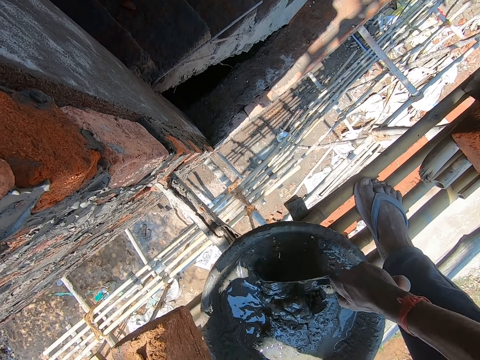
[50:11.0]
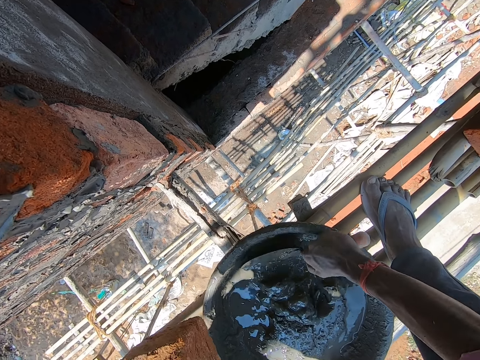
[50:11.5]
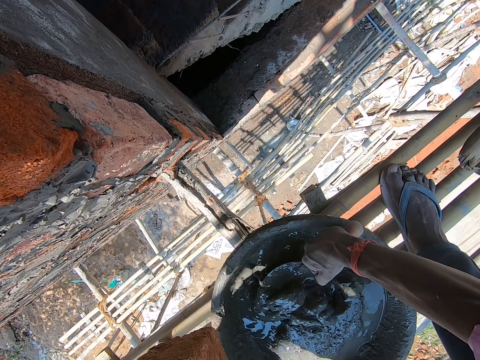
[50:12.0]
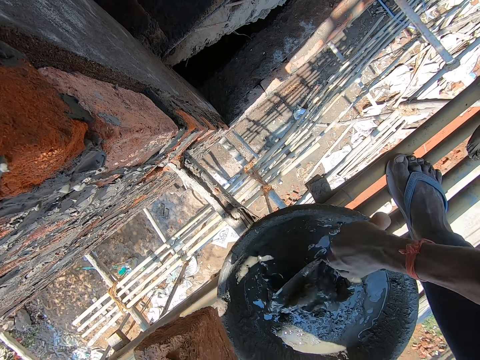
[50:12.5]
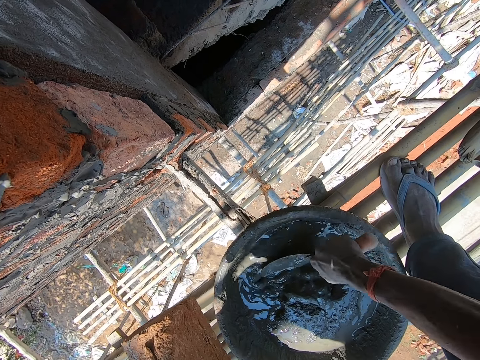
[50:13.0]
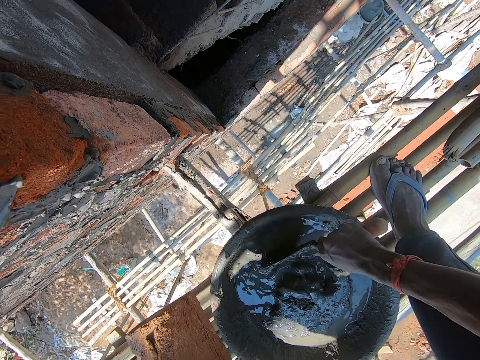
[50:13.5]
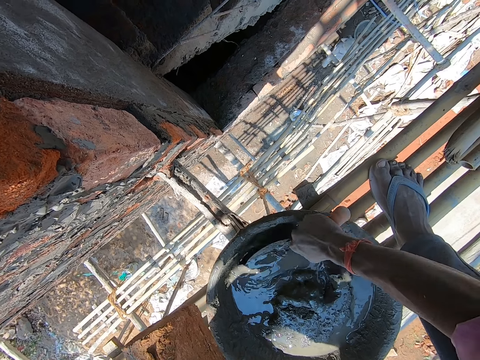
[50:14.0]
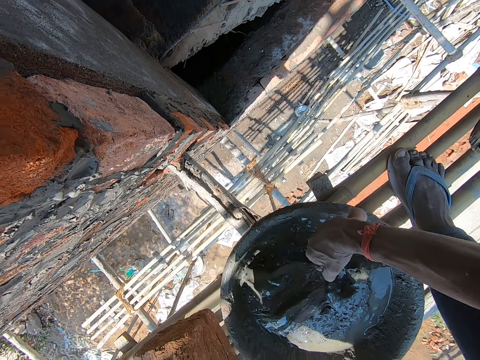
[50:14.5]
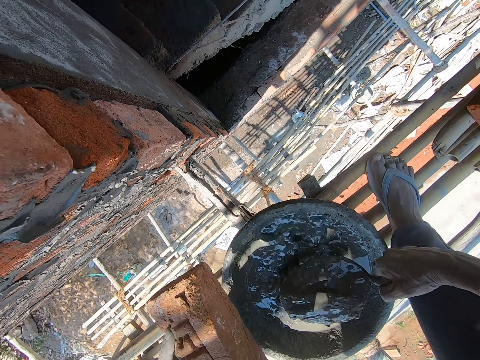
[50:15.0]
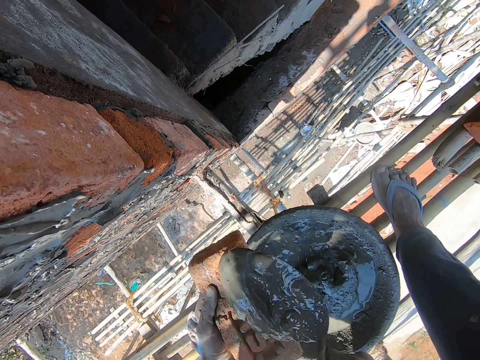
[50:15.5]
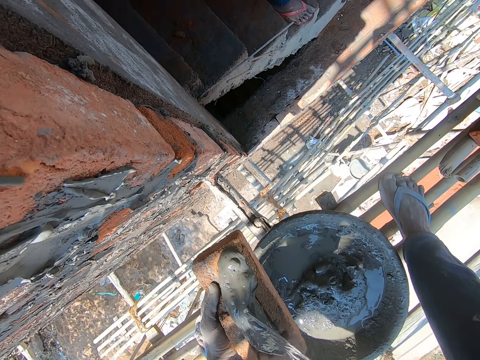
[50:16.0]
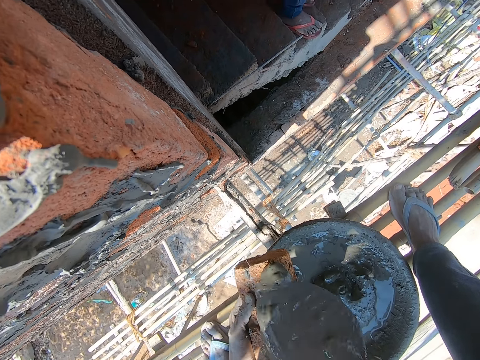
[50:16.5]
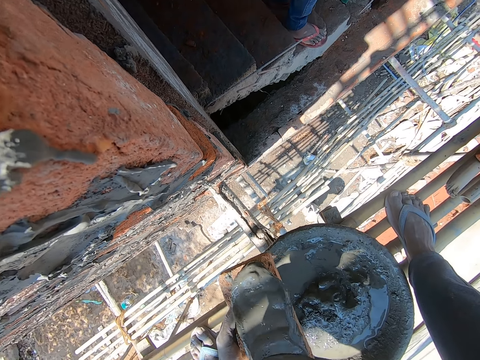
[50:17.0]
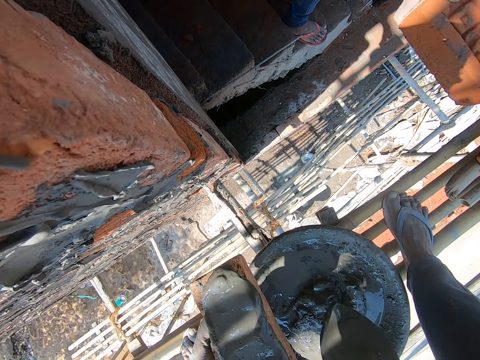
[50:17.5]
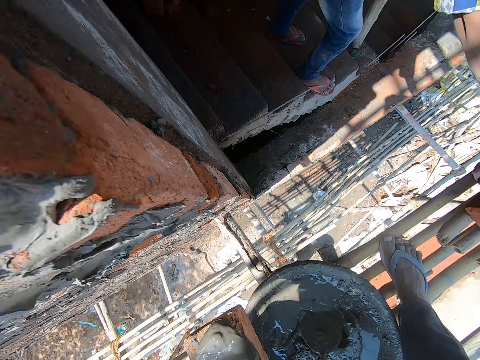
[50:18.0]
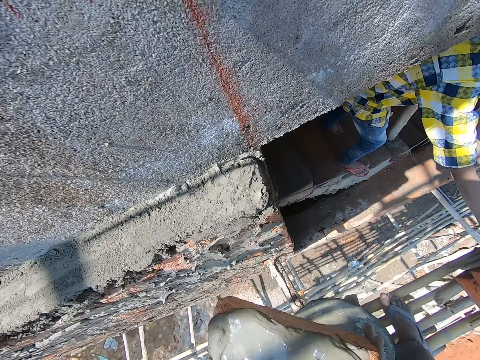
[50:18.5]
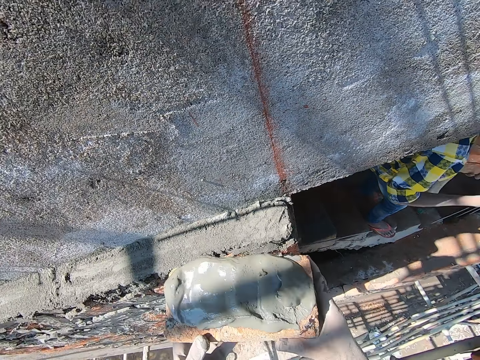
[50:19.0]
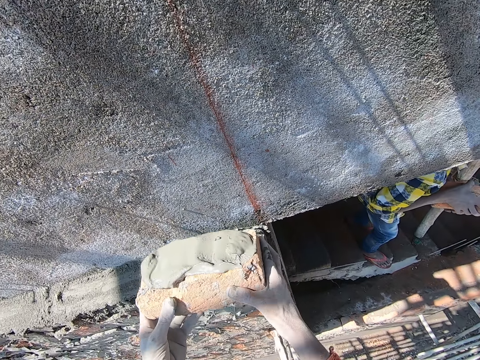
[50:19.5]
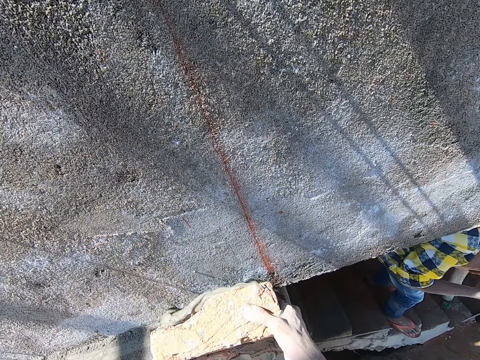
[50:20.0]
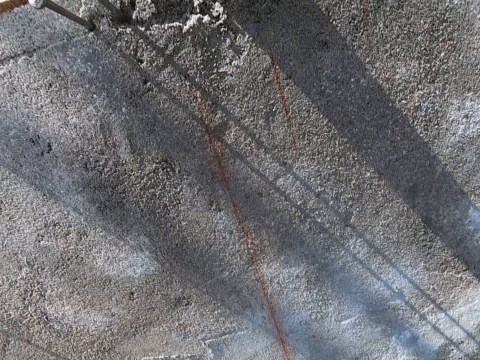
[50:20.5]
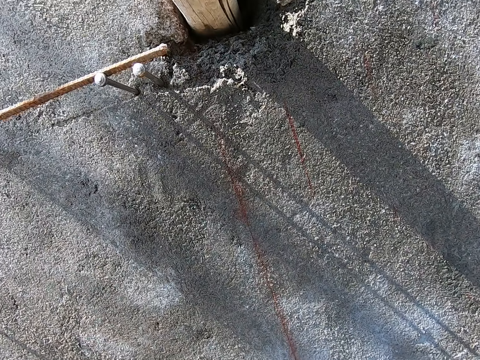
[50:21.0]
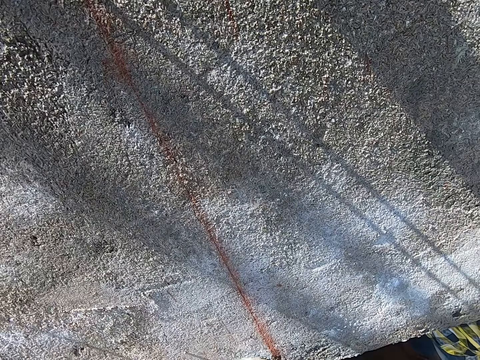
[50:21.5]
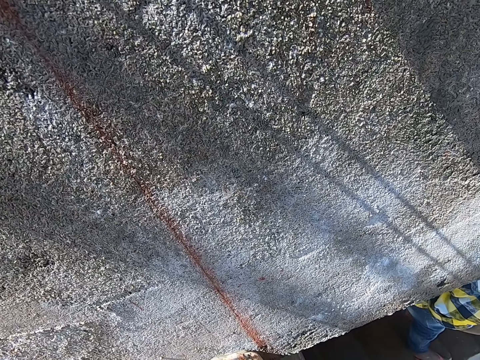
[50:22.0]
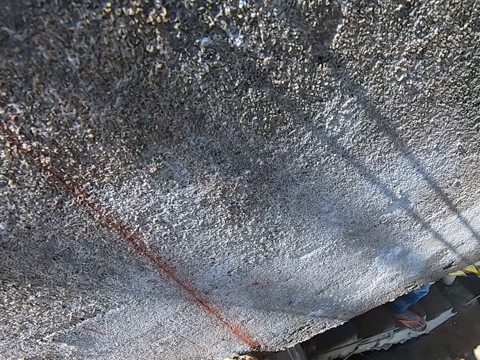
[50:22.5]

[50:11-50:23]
The camera wearer scoops mortar from the head pan on the scaffolding with the brick trowel on his right hand. He pours the mortar in the brick trowel in his right hand on the brick in his left hand. He spreads the mortar on the brick in his left hand with the brick trowel in his right hand. He drops the brick trowel in his right hand in the head pan on the scaffolding. He holds the brick with both hands. He places the brick in his hands in the wall. He looks around.

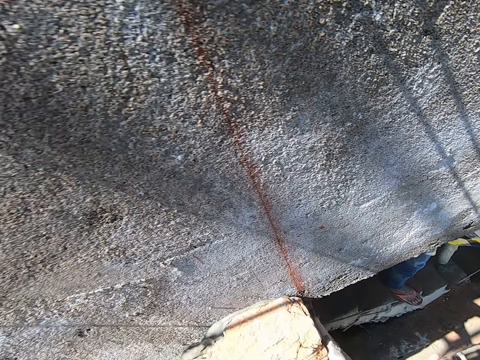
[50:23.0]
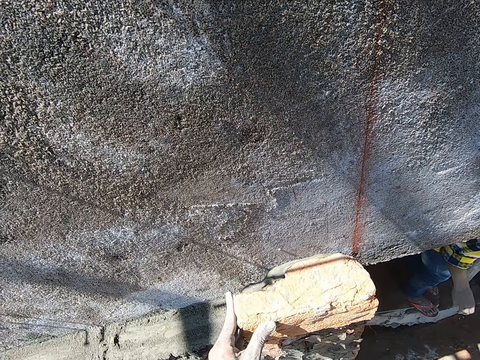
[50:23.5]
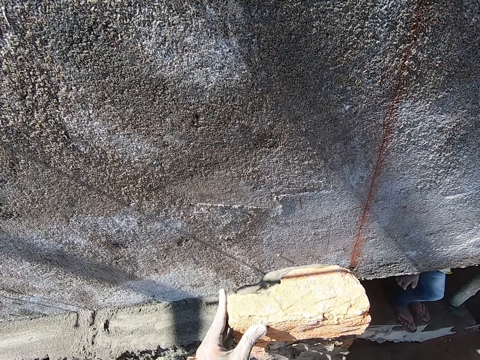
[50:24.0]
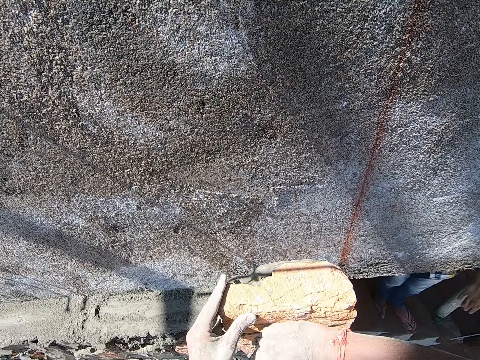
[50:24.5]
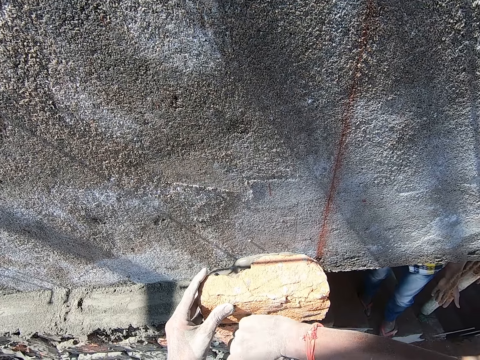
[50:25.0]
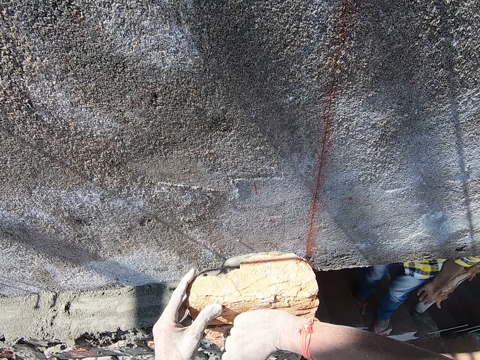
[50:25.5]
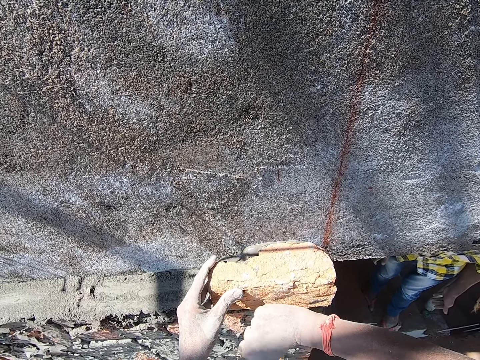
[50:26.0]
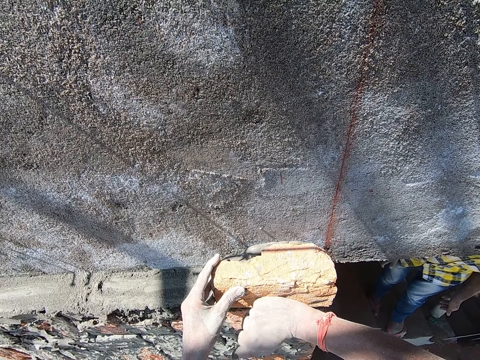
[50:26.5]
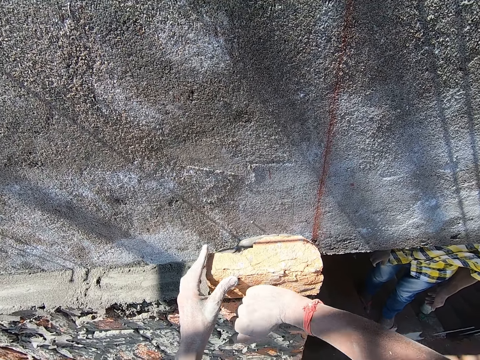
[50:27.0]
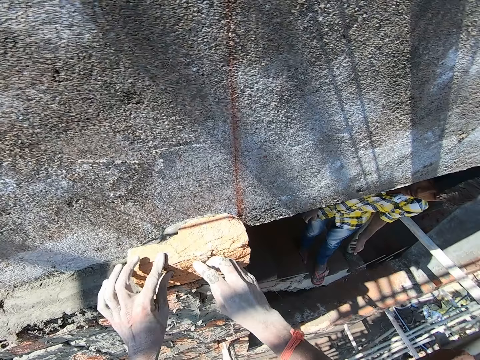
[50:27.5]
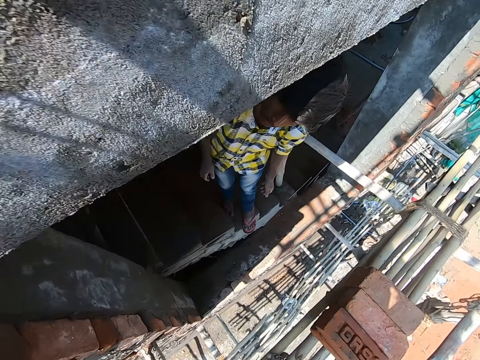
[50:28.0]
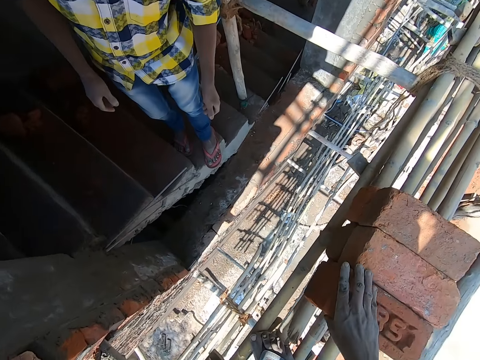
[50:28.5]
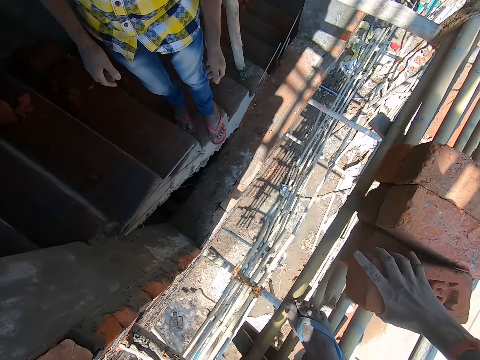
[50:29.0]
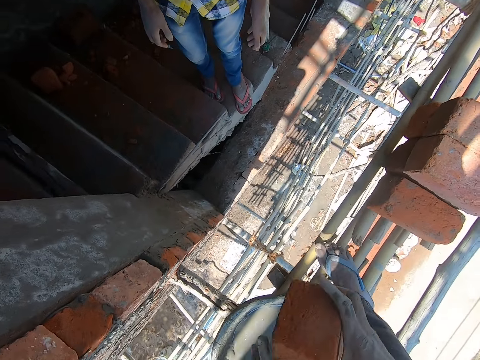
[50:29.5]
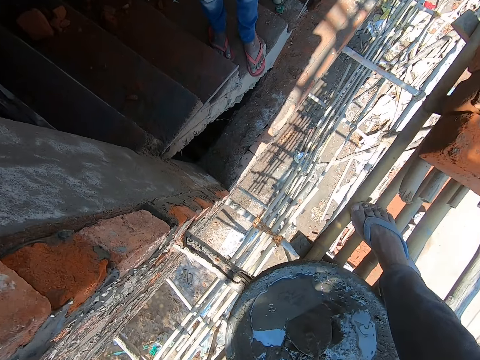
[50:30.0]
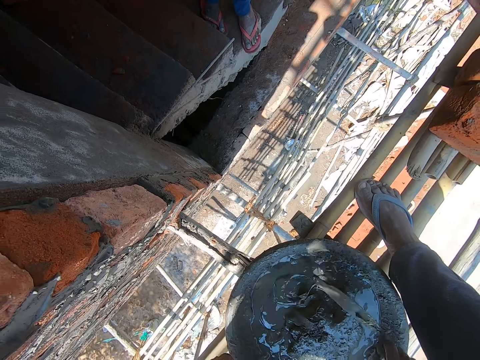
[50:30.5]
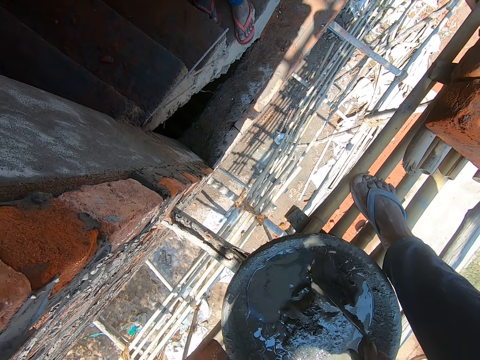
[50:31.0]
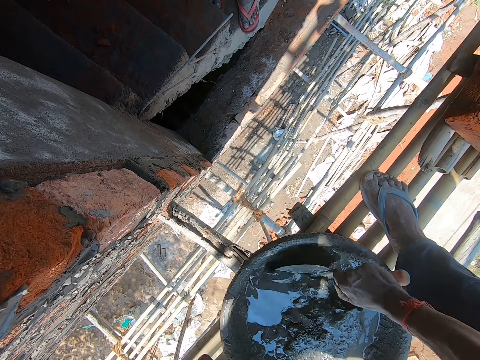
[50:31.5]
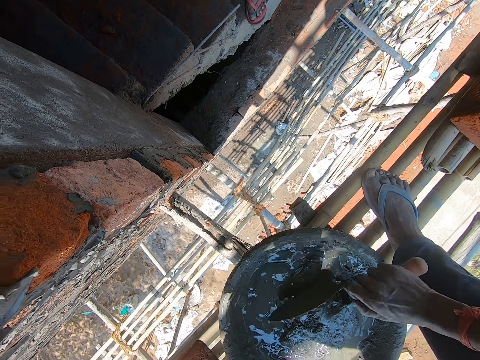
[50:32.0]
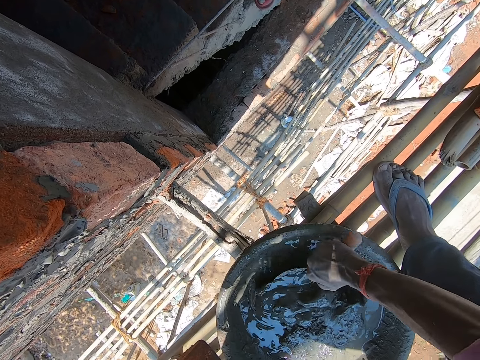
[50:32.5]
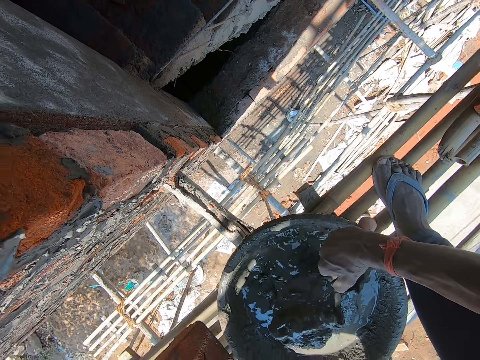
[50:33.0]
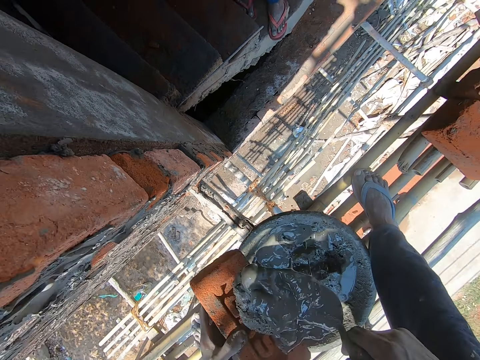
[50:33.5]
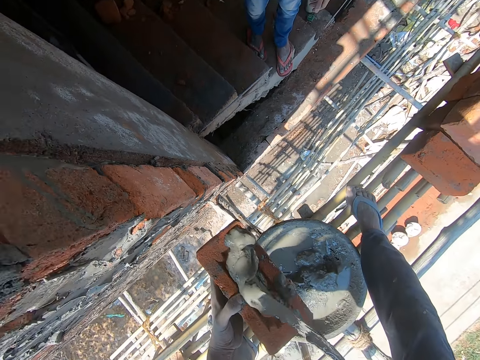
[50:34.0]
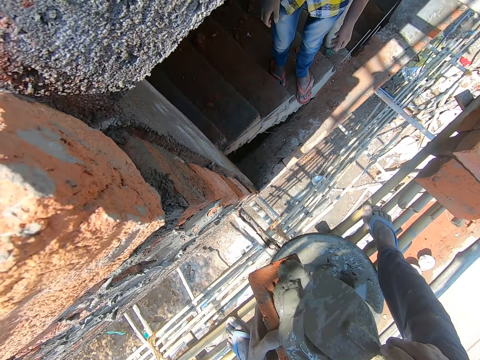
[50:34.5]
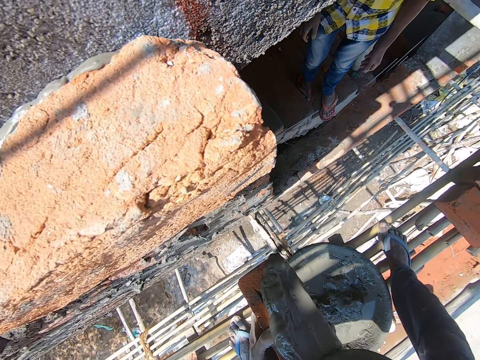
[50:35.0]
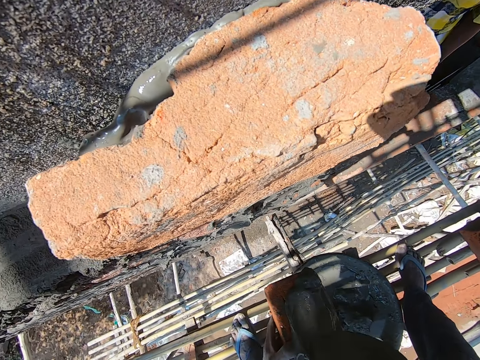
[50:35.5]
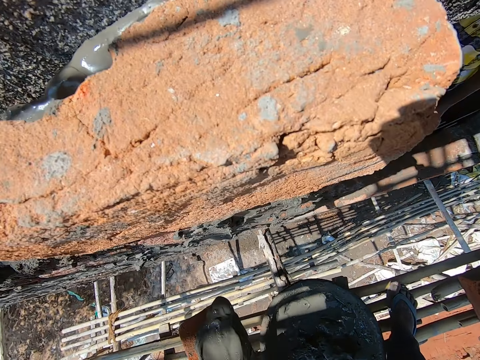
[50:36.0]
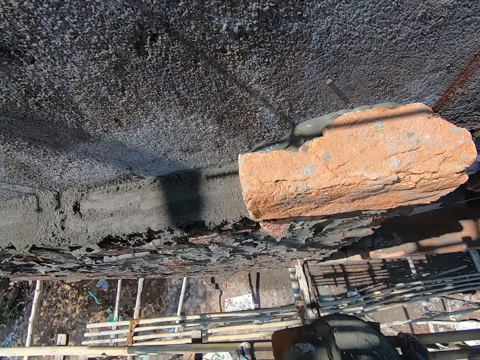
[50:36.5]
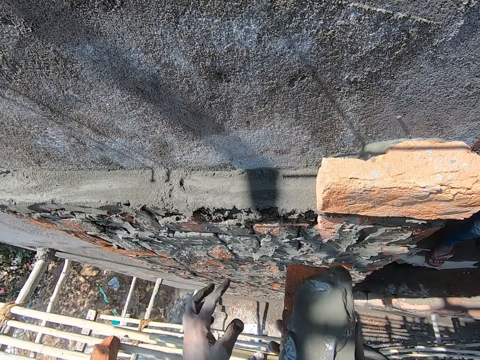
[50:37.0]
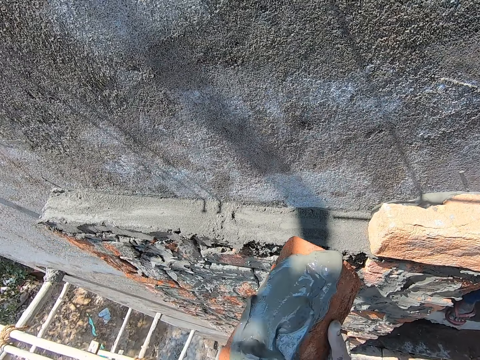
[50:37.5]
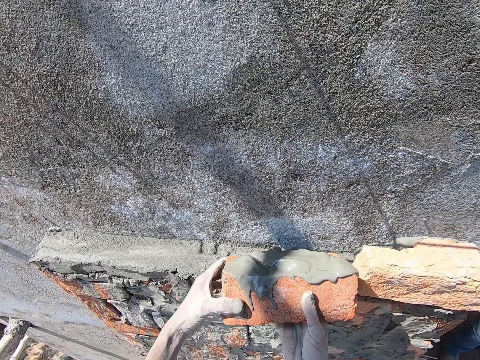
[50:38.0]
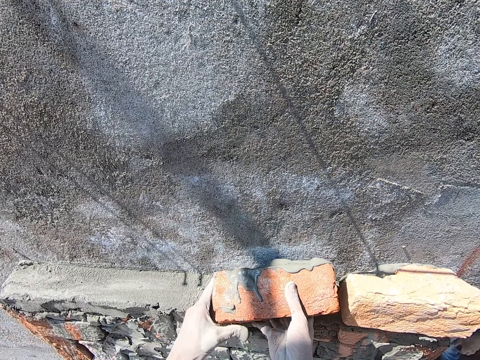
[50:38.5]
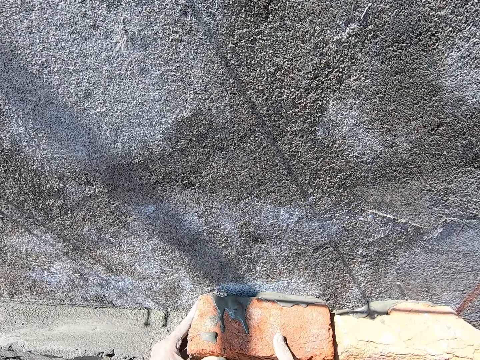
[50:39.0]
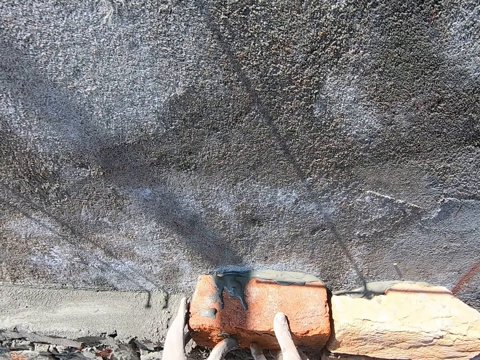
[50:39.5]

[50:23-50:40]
The camera wearer hits the brick in the wall with his right hand. He holds the brick with his left hand. He uses his right hand to fix the brick firmly. He picks up a brick from the scaffolding with his right hand. He passes the brick in his right hand to his left hand. He picks up the brick trowel from the head pan on the scaffolding with his right hand. He mixes the mortar in the head pan on the scaffolding with the brick trowel in his right hand. He scoops mortar from the head pan on the scaffolding with the brick trowel on his right hand. He pours the mortar in the brick trowel in his right hand on the brick in his left hand. He spreads the mortar on the brick in his left hand with the brick trowel in his right hand. He drops the brick trowel in his right hand in the head pan on the scaffolding. He passes the brick in his left hand to his right hand. He holds the brick with both hands. He places the brick in his hands in the wall.
